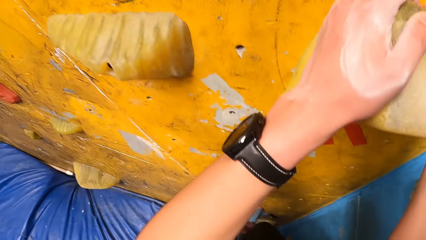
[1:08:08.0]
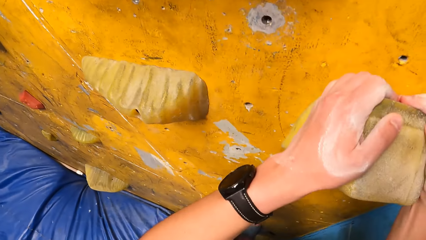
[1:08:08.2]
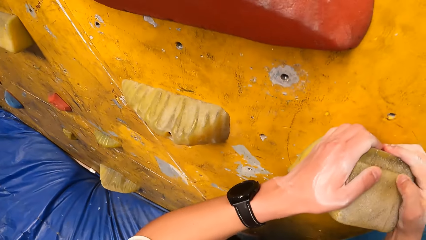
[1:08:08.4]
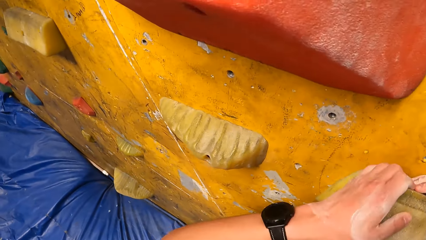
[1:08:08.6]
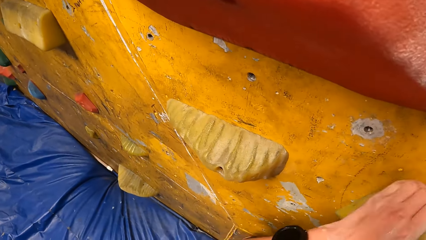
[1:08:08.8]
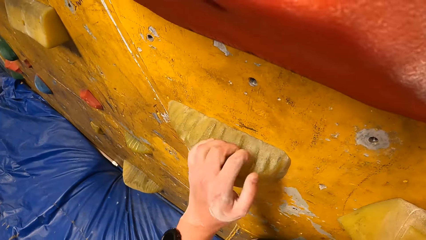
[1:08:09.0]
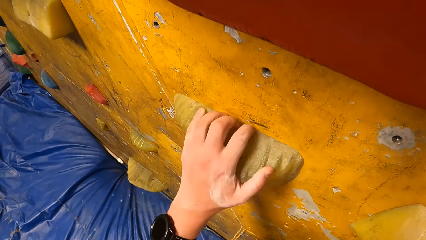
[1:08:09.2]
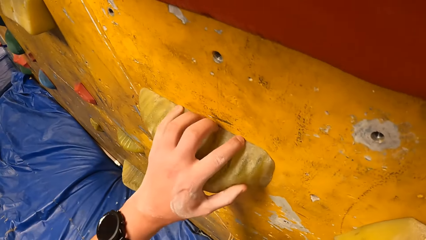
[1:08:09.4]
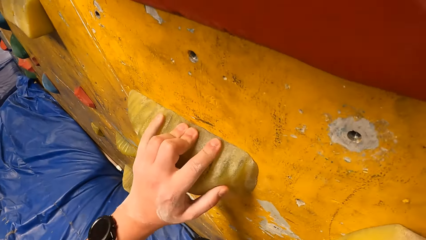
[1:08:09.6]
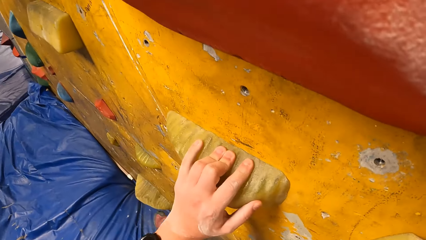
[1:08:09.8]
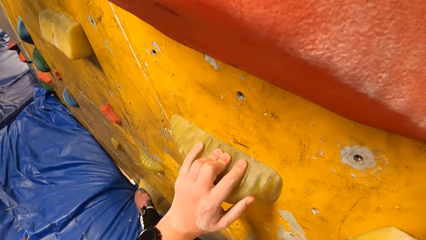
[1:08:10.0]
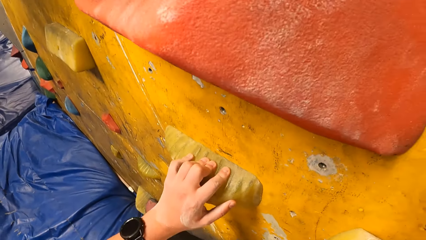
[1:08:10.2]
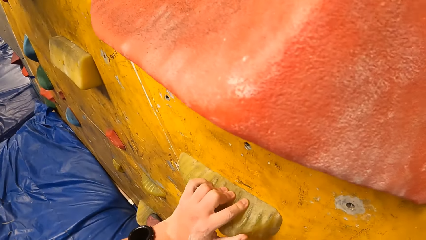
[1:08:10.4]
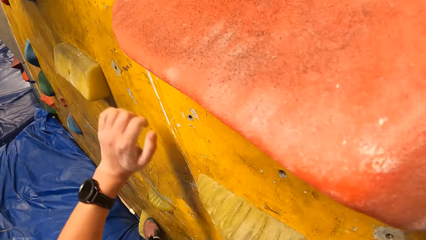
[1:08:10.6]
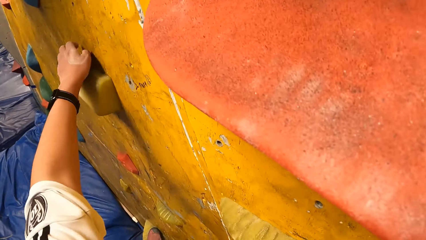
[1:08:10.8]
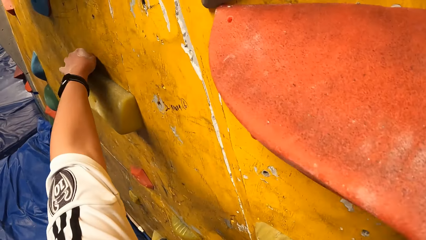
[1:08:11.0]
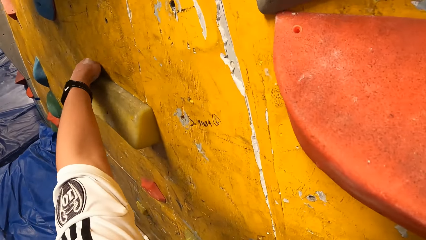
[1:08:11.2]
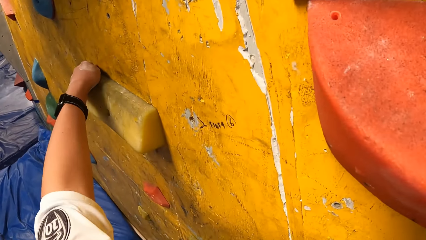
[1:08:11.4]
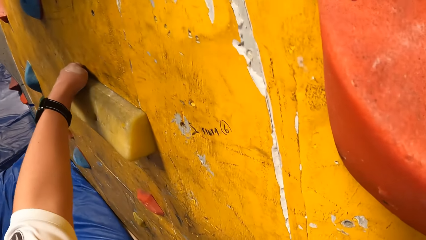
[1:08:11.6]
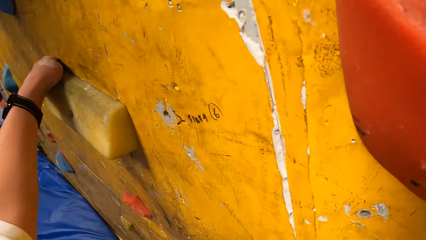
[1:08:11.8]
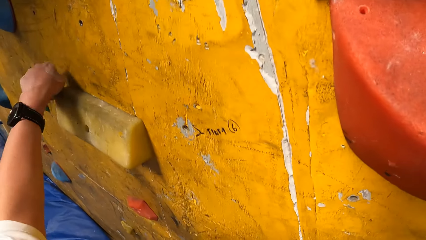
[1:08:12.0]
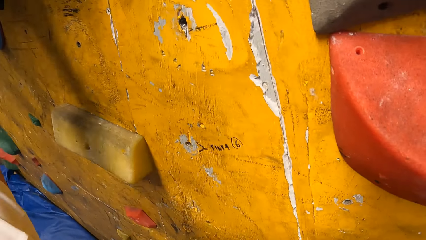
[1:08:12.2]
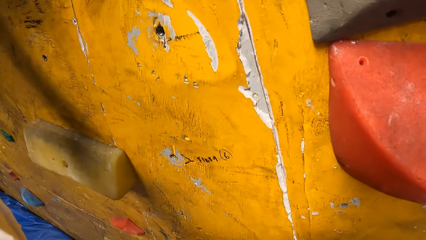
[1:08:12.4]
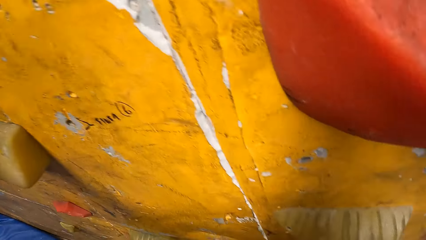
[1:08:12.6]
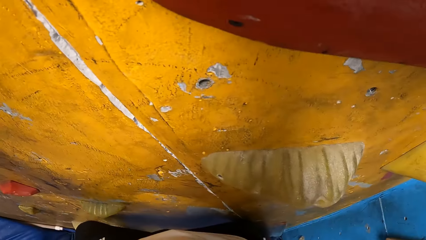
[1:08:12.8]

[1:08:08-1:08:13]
The camera wearer climbs the wall.

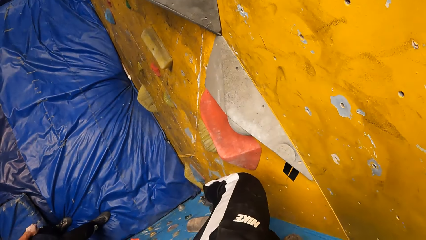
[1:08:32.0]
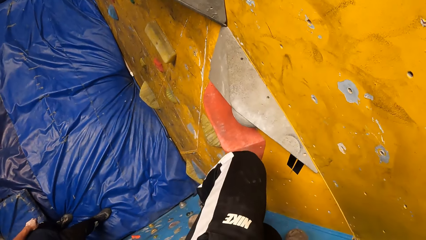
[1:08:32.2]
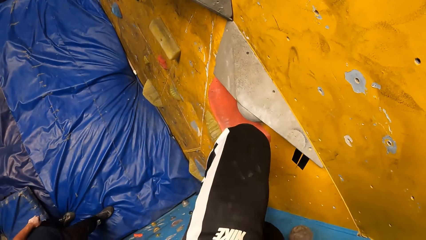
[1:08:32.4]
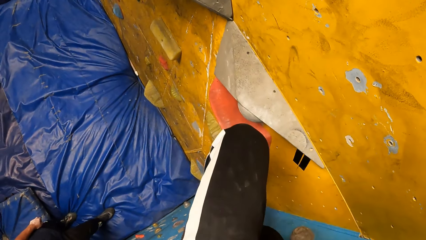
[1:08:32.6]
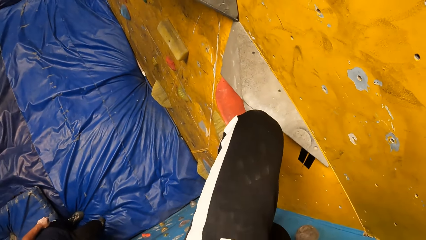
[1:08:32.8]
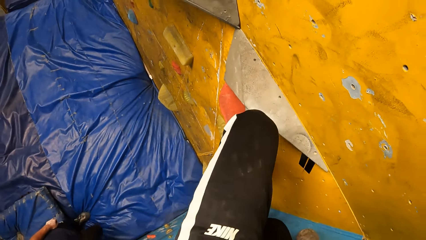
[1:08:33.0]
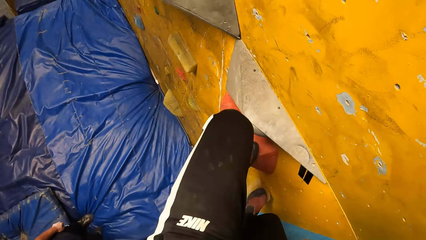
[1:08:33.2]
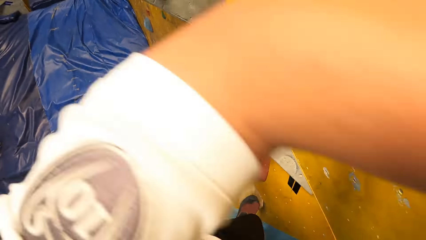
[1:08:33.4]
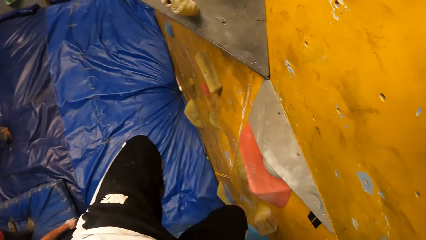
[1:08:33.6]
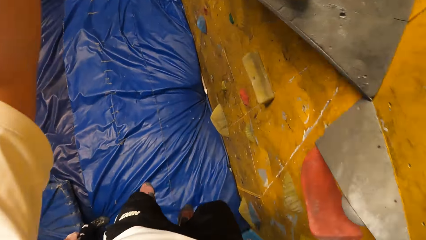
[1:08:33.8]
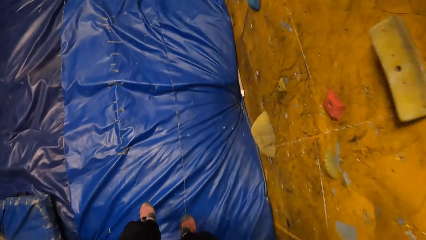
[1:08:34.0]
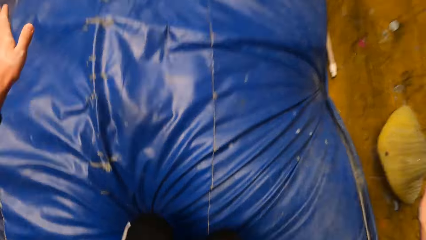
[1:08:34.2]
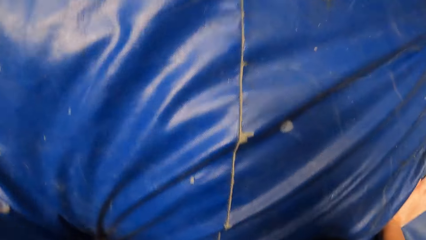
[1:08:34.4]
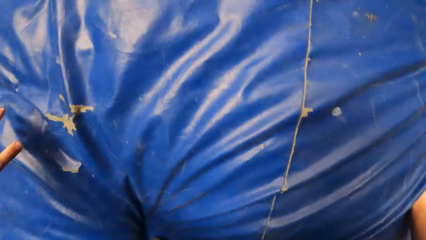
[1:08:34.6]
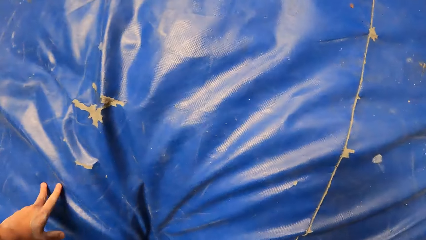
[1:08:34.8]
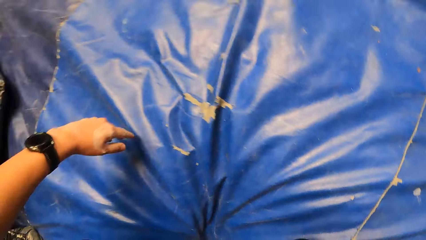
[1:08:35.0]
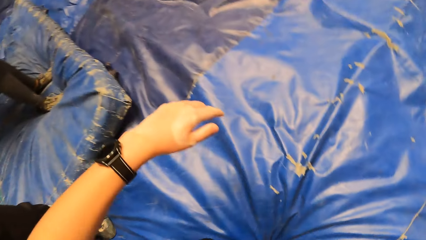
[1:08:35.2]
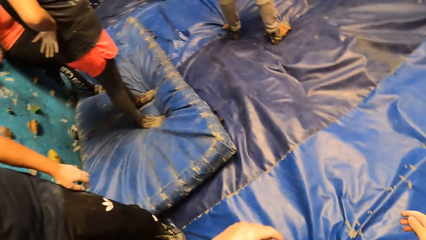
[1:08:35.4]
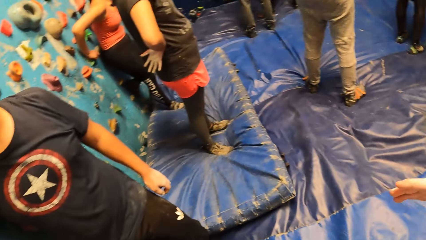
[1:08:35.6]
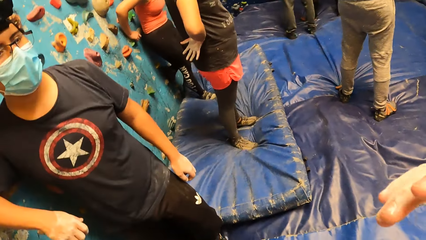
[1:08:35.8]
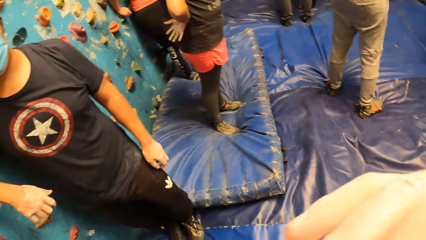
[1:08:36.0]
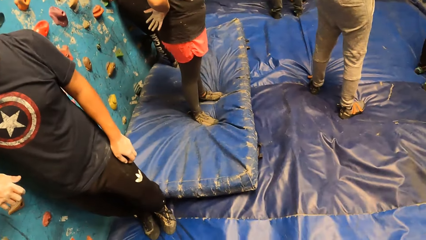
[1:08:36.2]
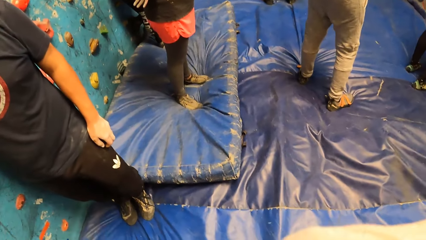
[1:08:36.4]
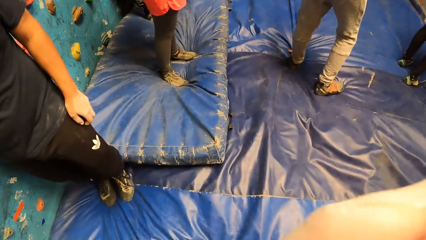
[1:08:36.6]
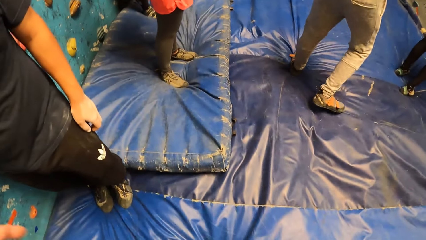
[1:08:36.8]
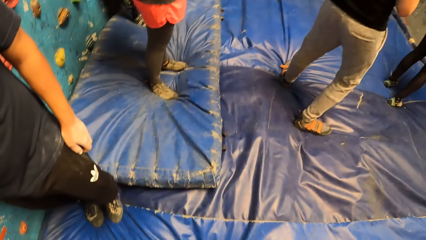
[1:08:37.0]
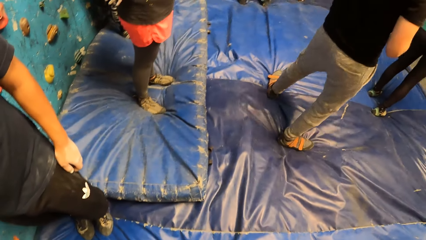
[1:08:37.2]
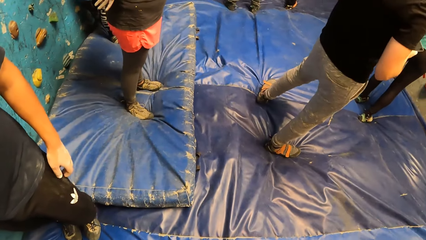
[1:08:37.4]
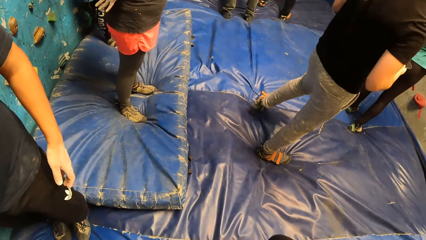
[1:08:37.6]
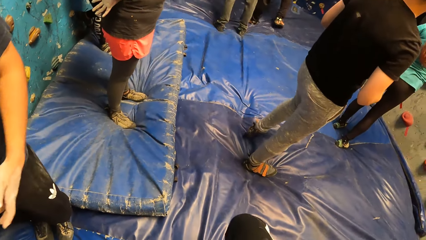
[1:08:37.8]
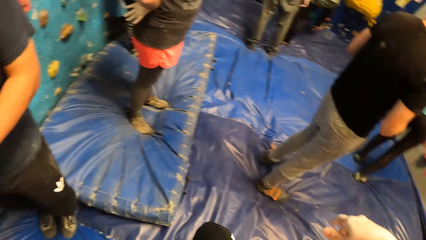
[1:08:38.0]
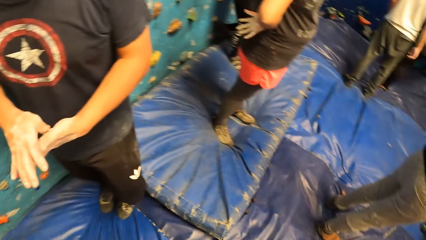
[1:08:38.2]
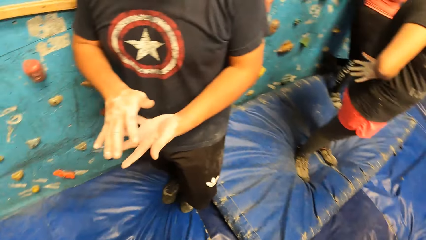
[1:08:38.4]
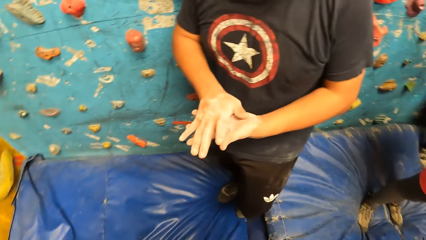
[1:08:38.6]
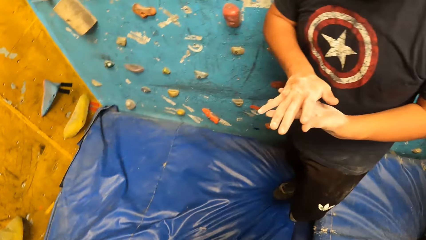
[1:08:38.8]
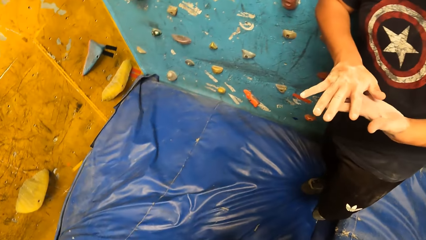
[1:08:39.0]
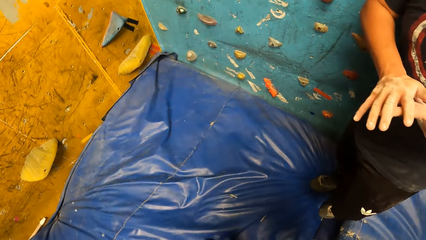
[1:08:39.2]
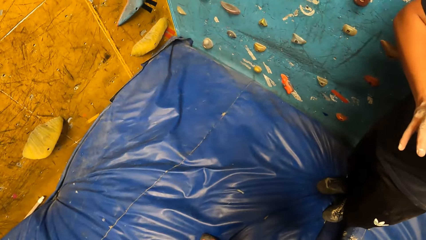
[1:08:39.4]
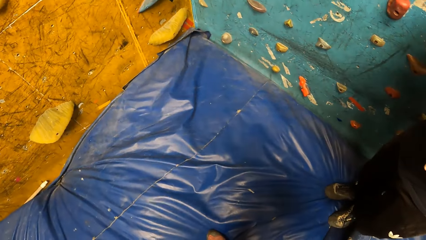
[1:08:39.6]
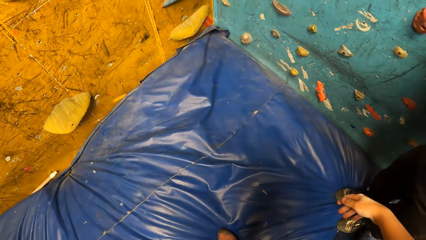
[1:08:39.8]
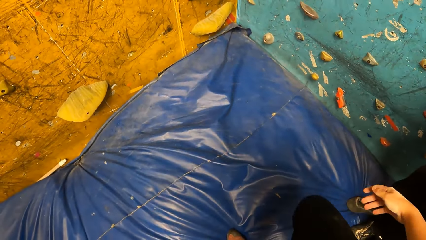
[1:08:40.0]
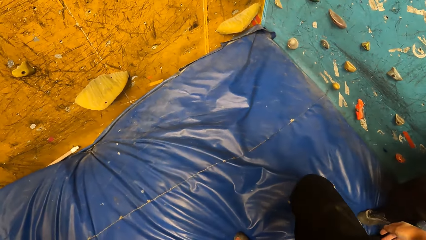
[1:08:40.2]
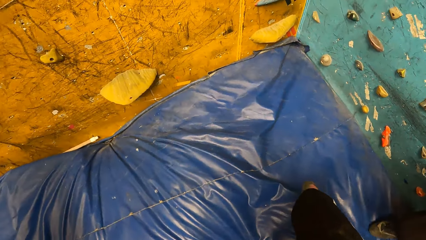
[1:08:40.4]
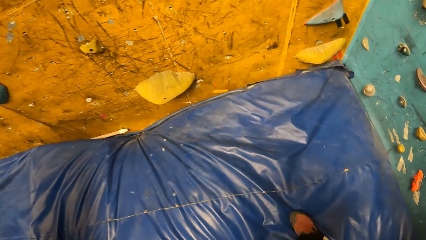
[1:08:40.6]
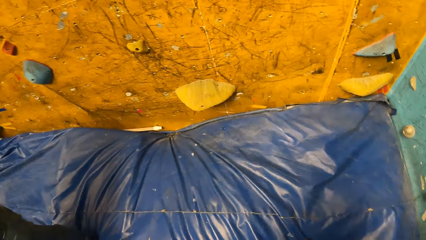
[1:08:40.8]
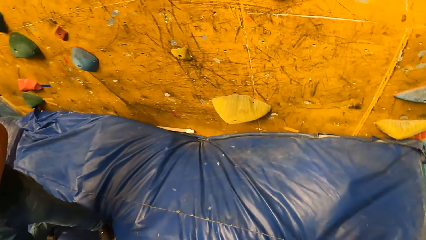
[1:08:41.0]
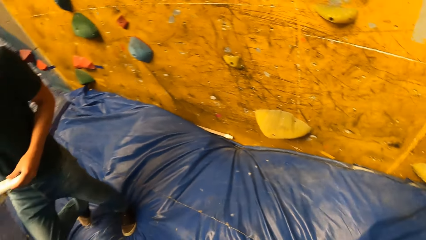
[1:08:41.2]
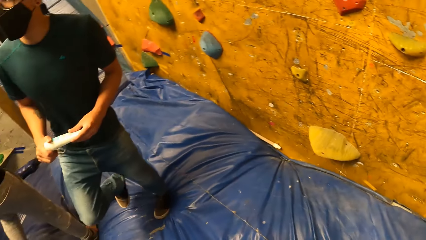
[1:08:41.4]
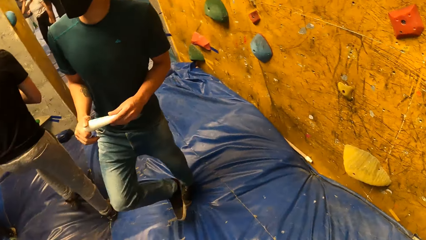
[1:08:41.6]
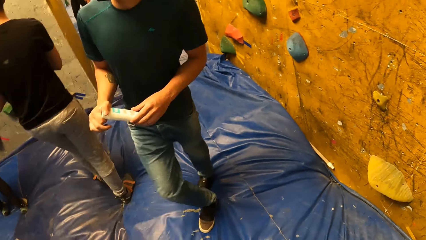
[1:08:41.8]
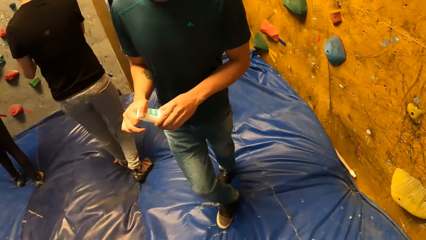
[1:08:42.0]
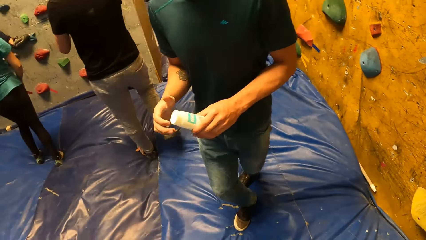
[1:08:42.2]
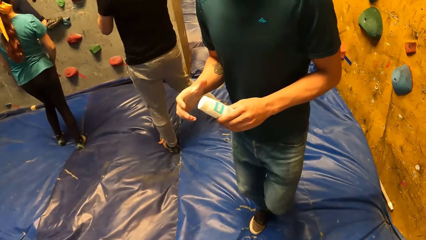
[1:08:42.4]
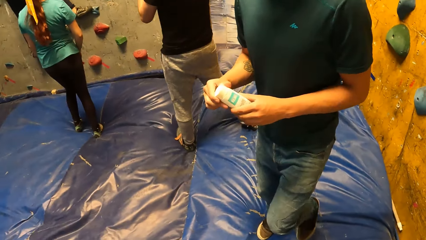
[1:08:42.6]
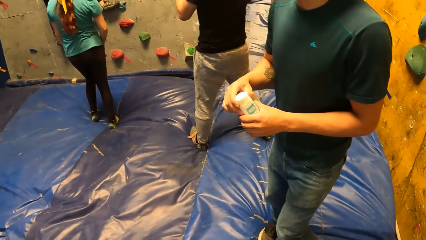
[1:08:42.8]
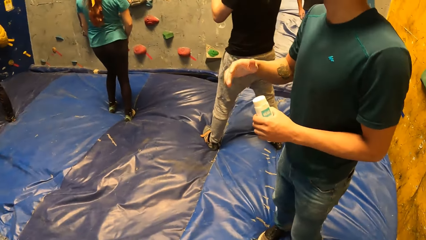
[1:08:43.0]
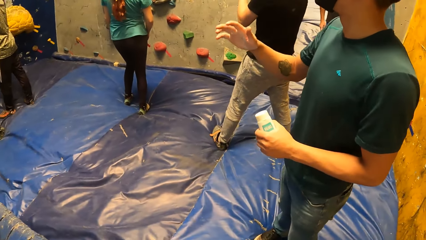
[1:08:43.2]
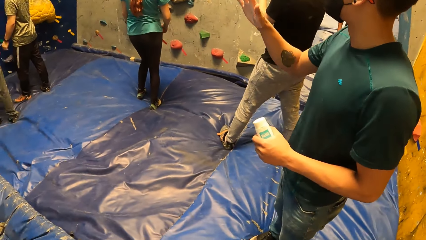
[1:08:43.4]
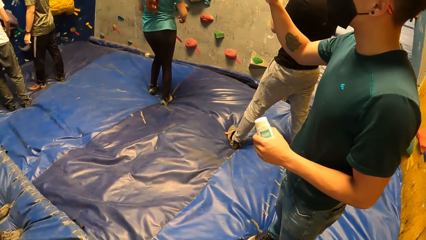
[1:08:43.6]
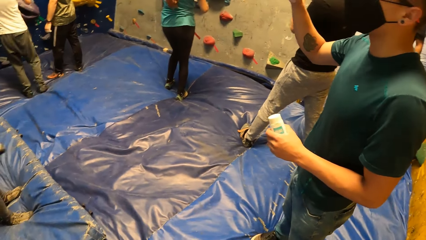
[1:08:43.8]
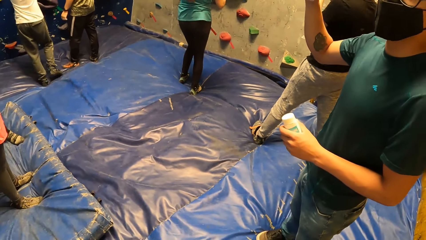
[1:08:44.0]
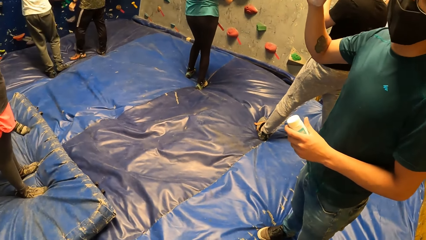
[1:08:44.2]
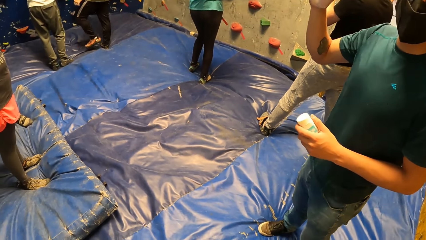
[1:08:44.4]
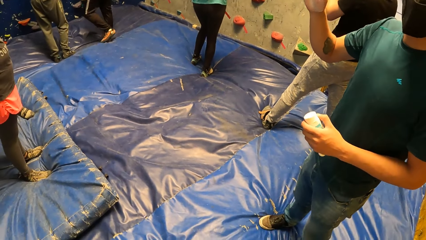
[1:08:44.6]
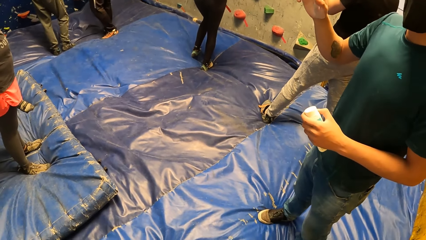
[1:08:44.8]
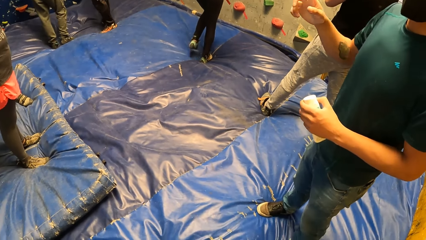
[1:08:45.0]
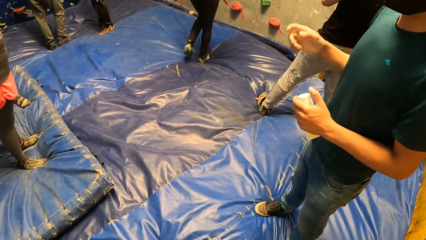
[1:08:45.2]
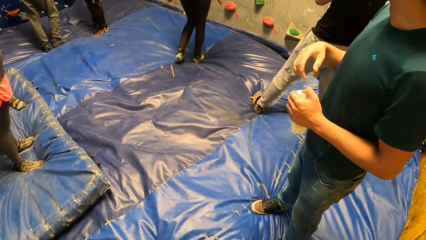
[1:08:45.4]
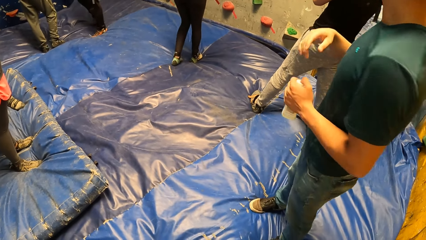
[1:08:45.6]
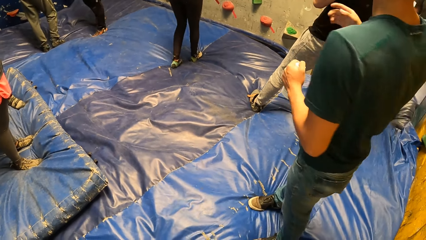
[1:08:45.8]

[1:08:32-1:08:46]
The camera wearer jumps down from the wall to the ground. They interact with a man. They look around. They interact with another man.
